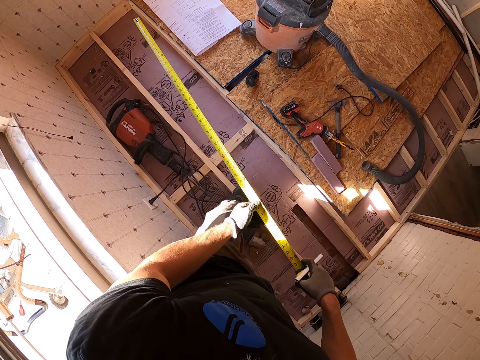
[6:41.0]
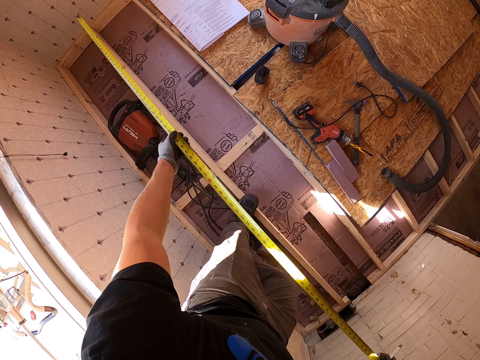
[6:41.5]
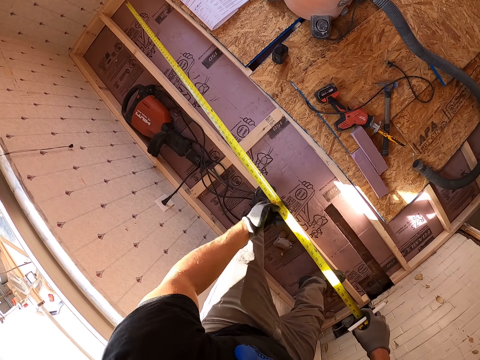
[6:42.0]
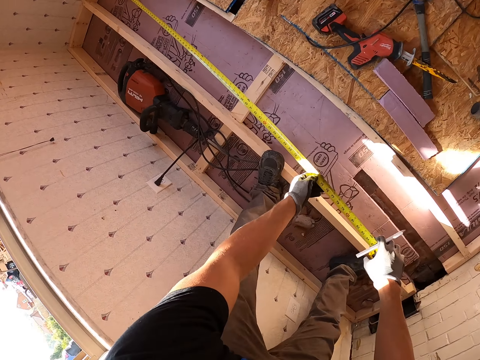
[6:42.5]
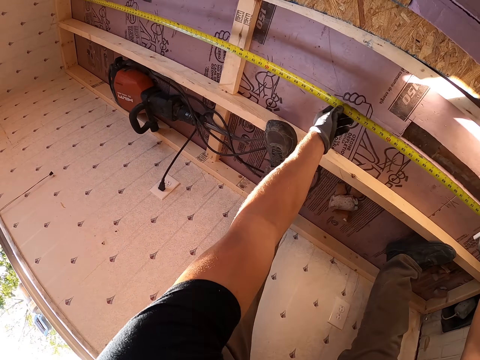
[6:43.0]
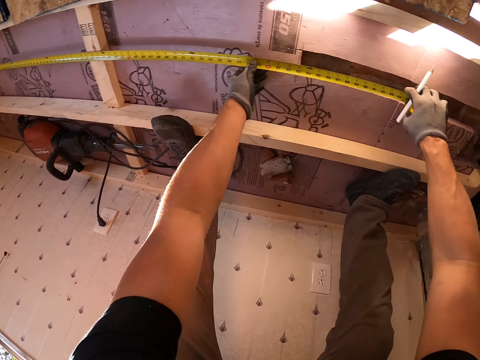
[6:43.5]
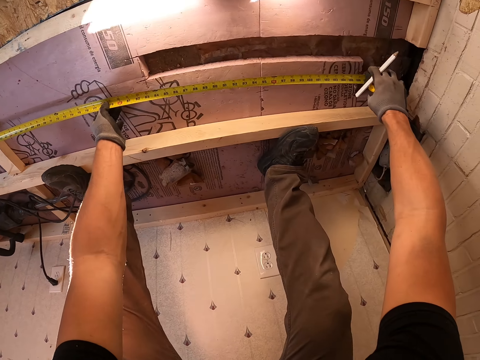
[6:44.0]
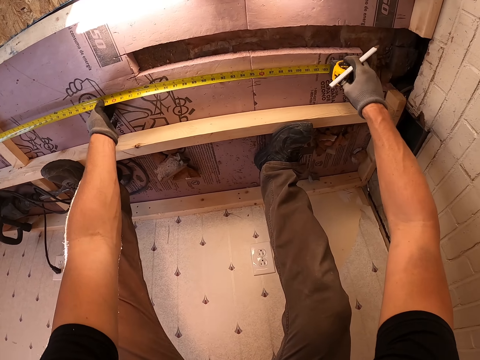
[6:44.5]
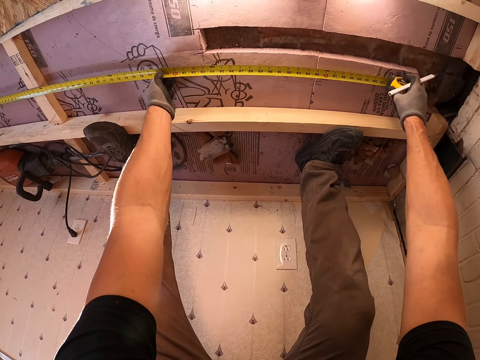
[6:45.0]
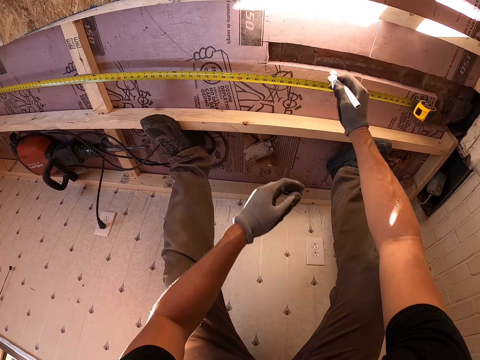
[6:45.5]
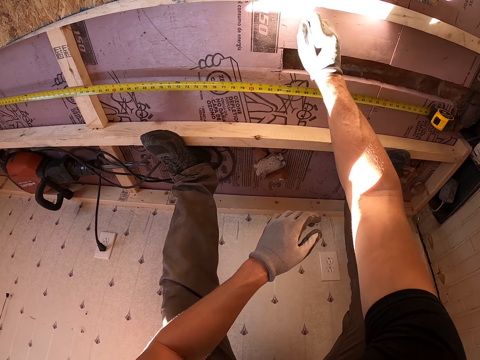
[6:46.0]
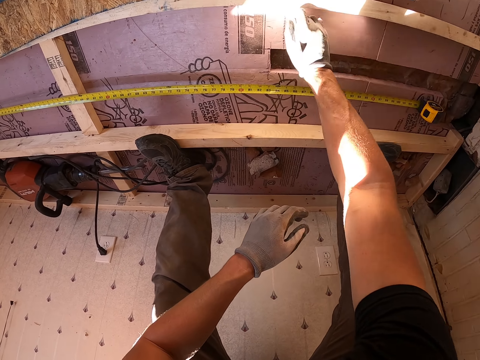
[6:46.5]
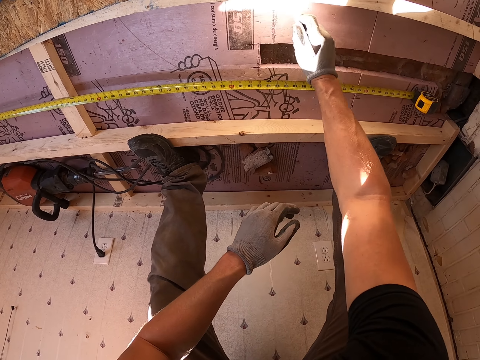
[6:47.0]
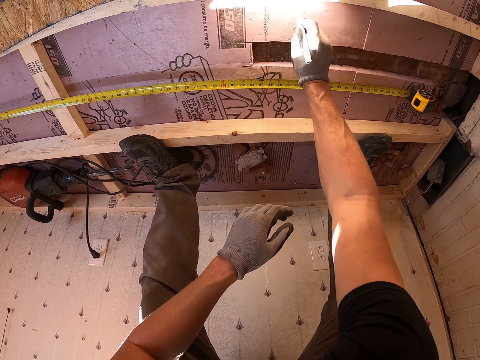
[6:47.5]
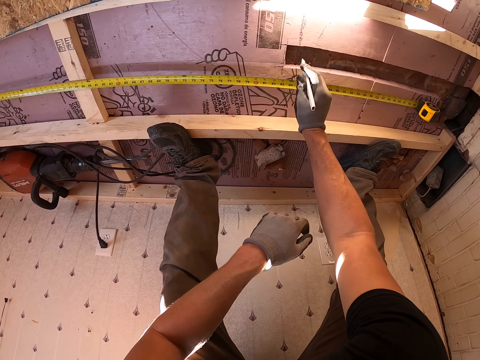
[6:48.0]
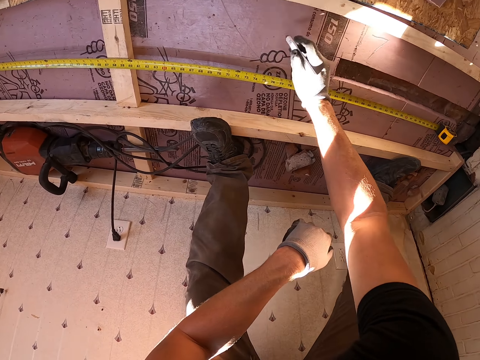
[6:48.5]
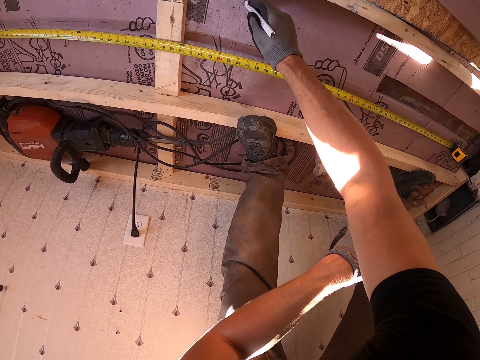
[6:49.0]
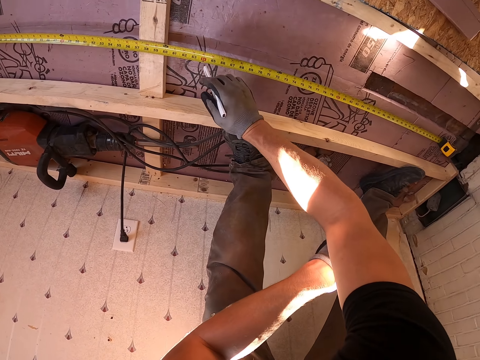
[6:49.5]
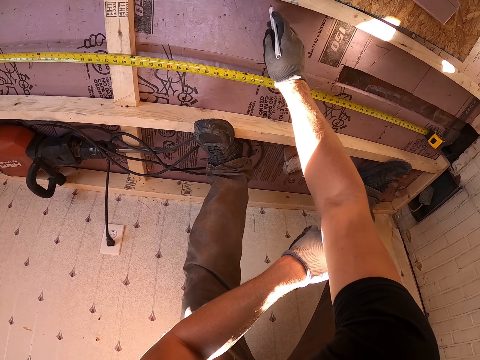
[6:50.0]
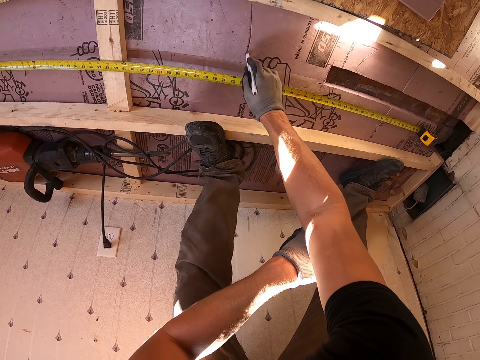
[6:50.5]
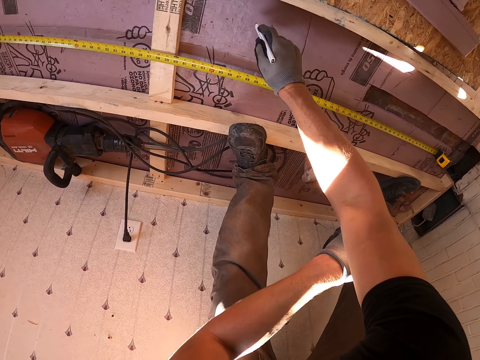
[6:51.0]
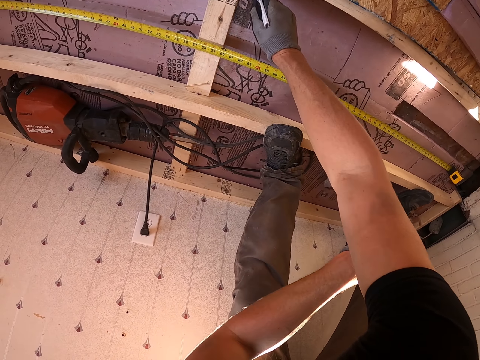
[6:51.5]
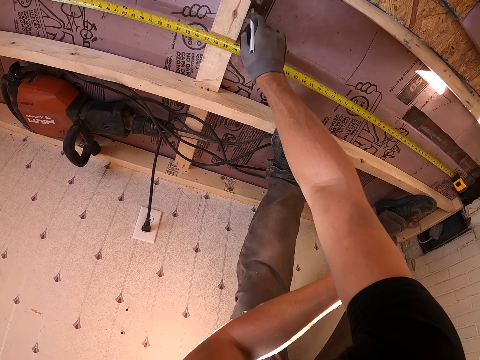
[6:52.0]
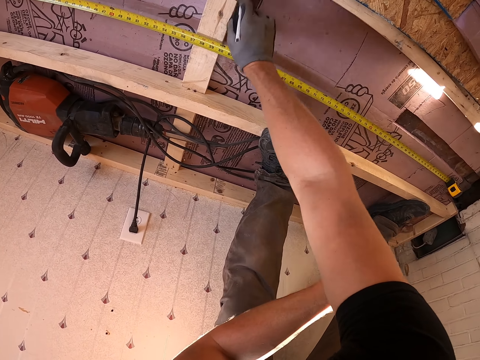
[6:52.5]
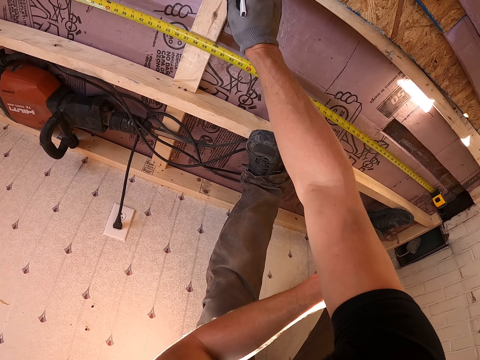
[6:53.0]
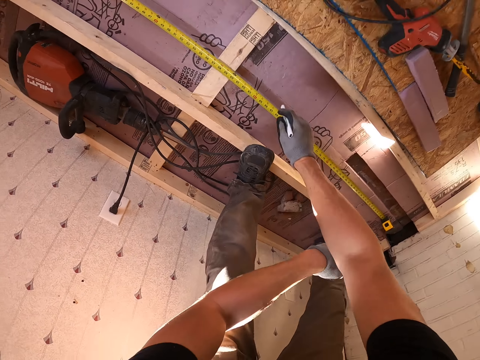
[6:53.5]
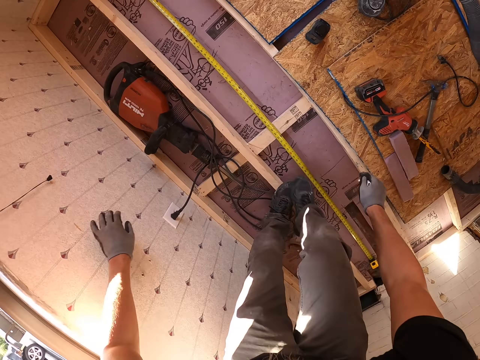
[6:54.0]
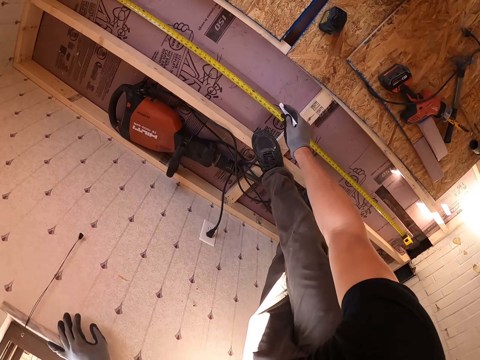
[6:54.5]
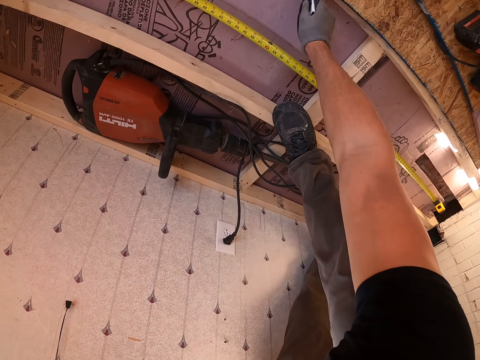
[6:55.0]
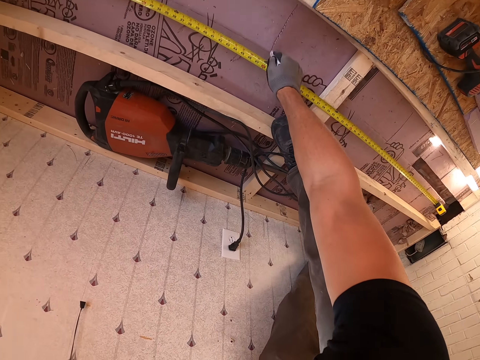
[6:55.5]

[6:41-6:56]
The camera wearer measures the wood. They write on the wood.

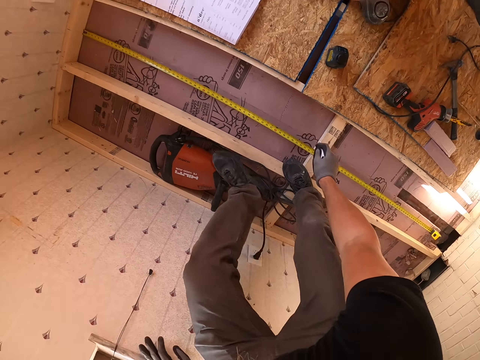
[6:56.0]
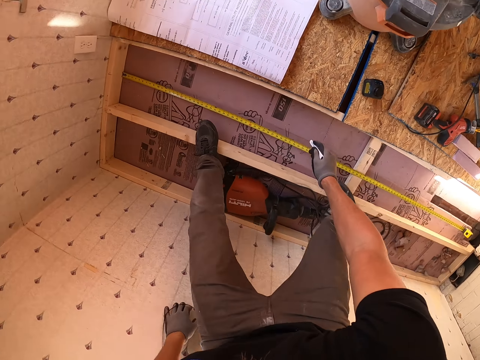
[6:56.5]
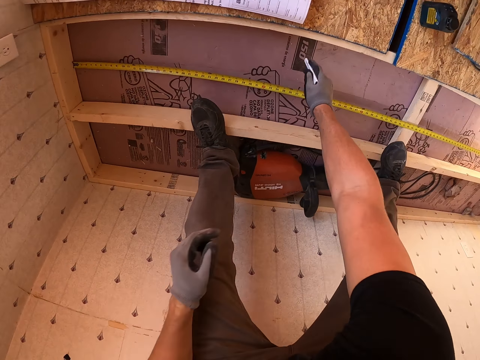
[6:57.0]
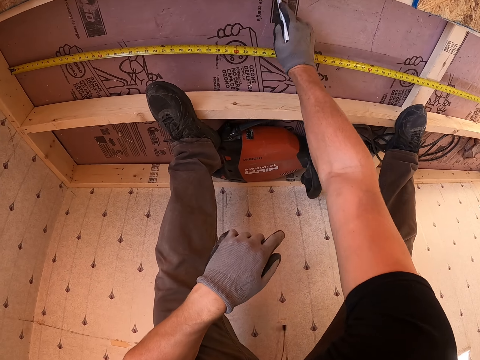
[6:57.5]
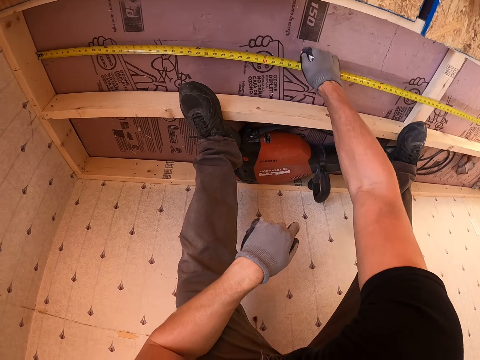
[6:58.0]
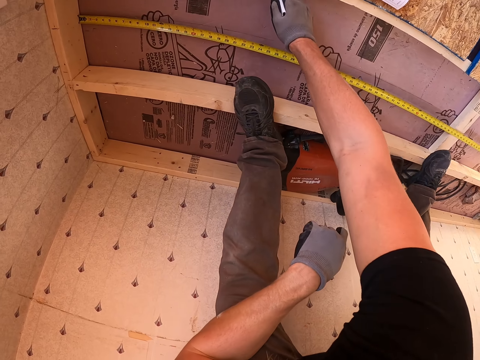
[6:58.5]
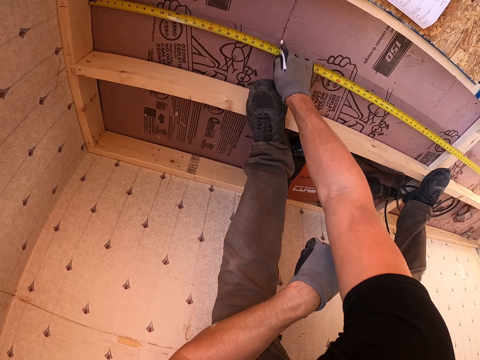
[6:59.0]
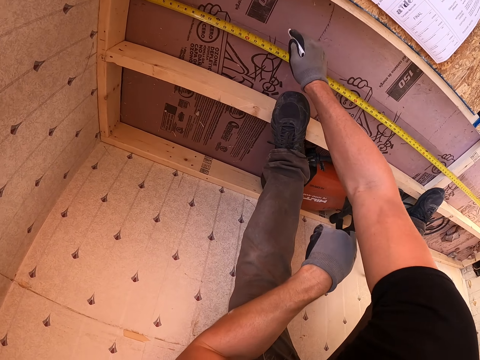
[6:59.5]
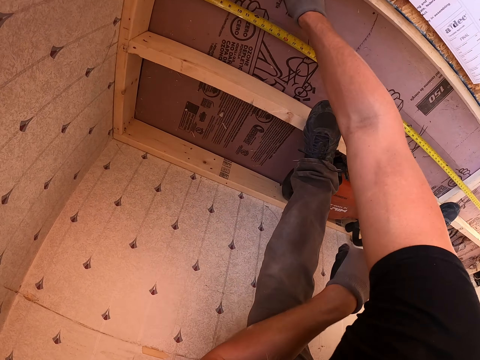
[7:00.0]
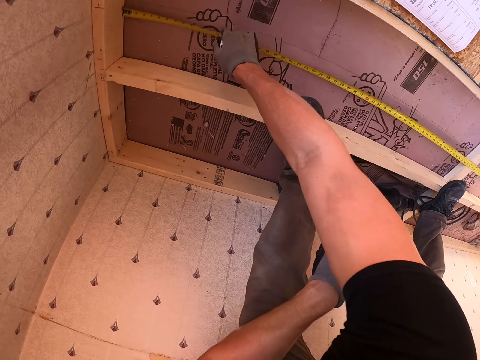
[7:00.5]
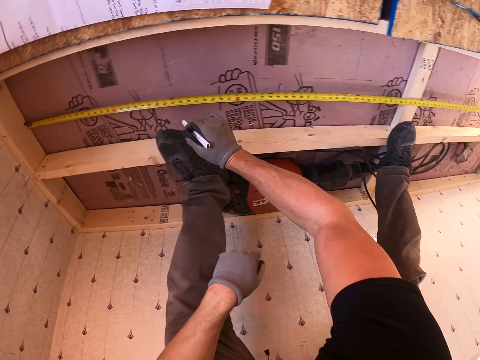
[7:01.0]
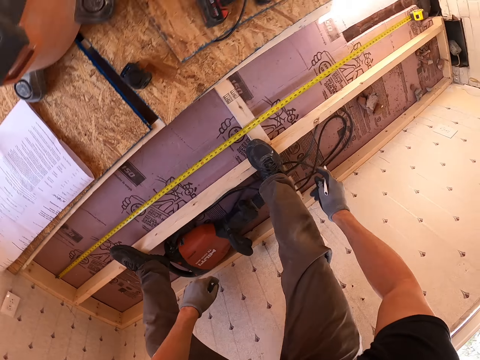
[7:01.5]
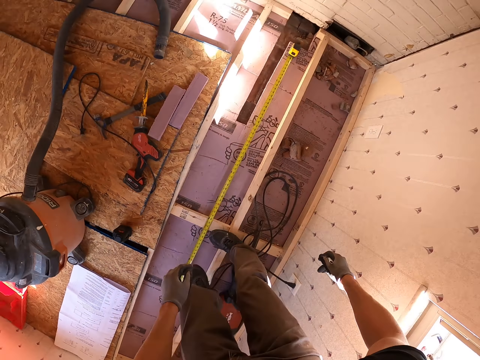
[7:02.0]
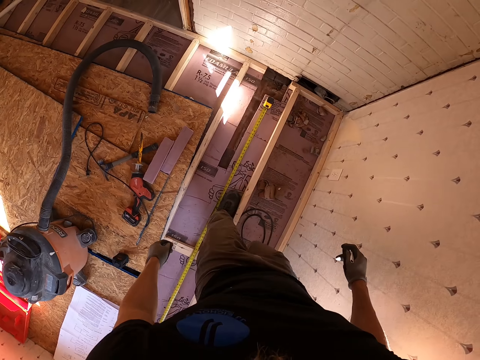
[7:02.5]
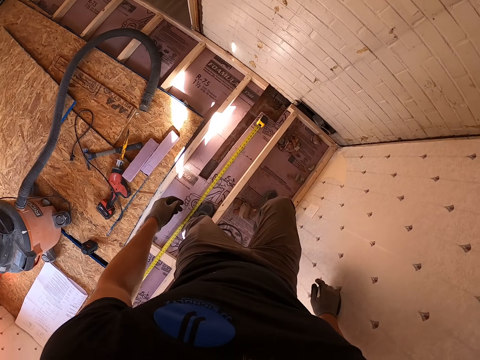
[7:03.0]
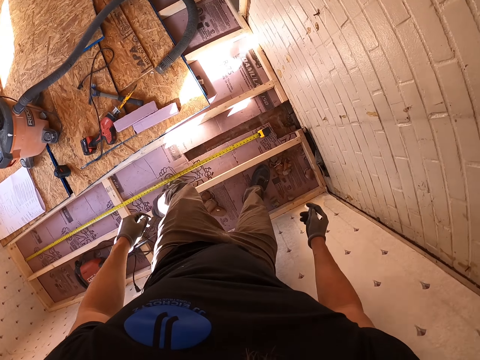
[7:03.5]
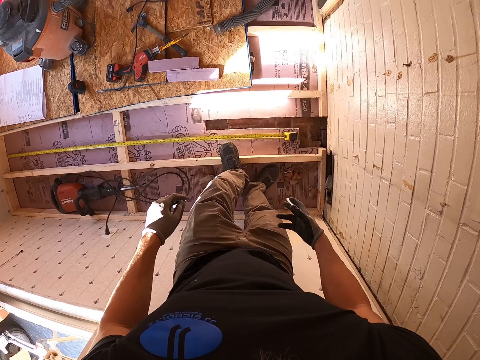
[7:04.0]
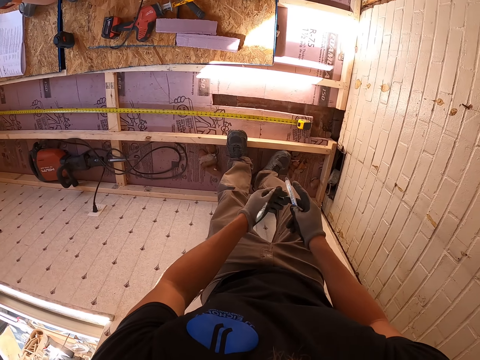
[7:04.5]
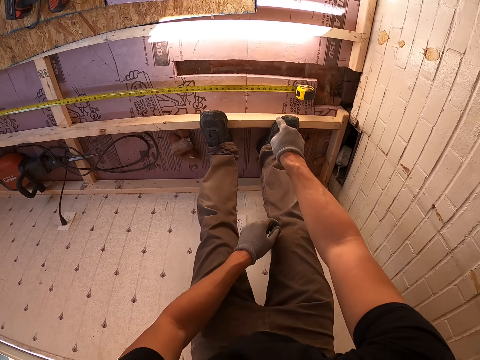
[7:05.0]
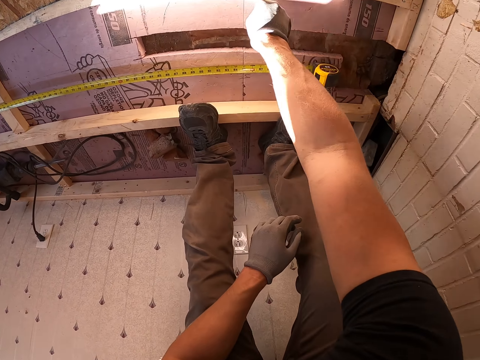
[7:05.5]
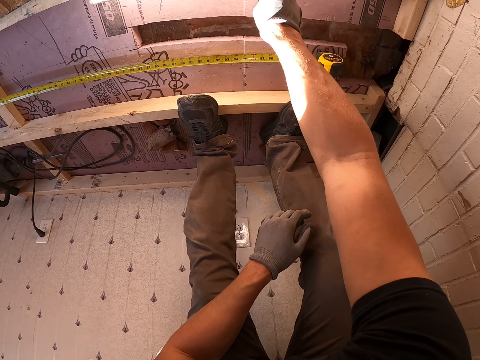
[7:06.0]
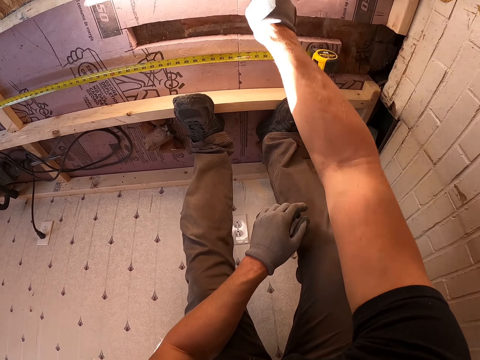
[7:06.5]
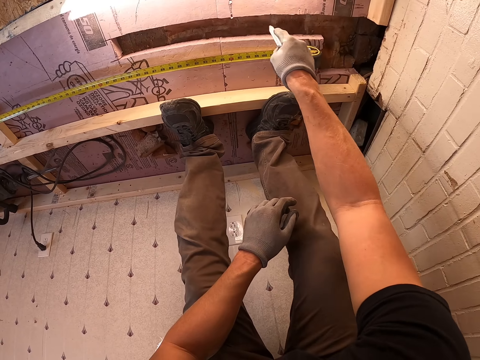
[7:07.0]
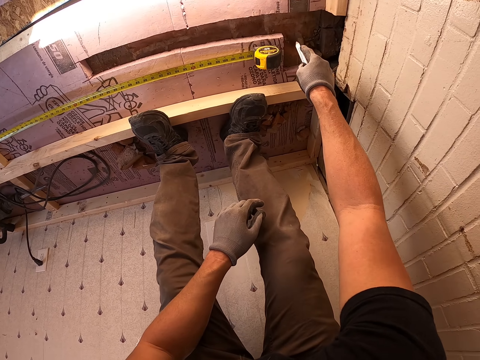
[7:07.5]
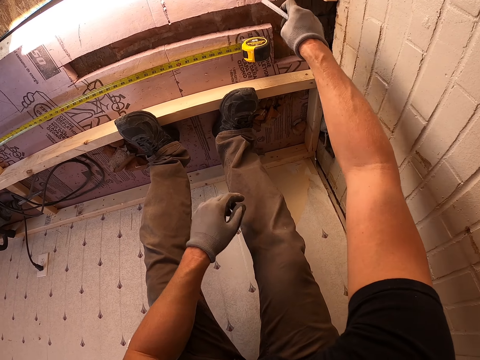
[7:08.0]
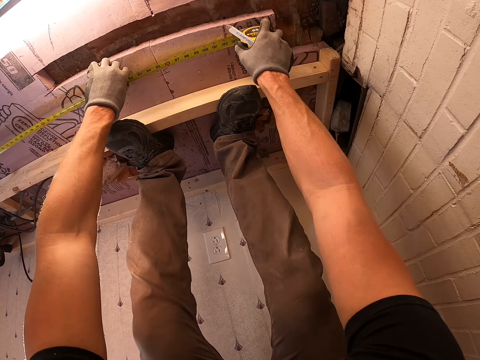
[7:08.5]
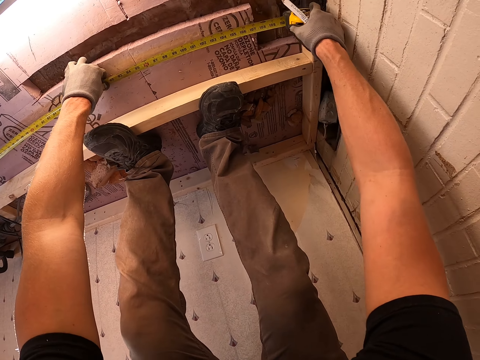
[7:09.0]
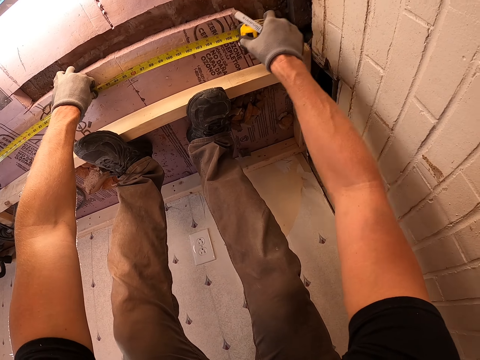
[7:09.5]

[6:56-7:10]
The camera wearer walks around. They put marks.
